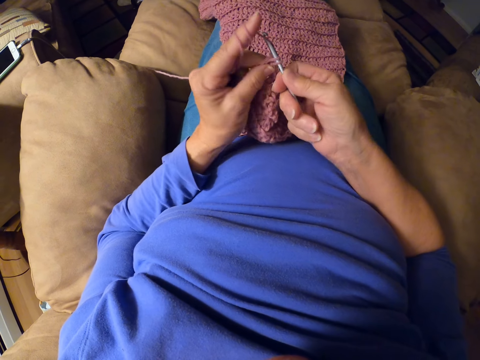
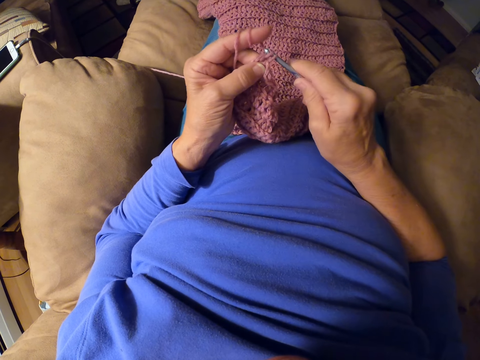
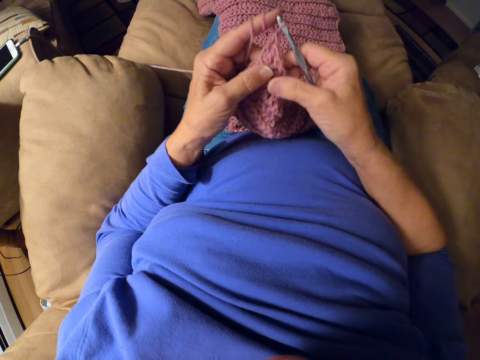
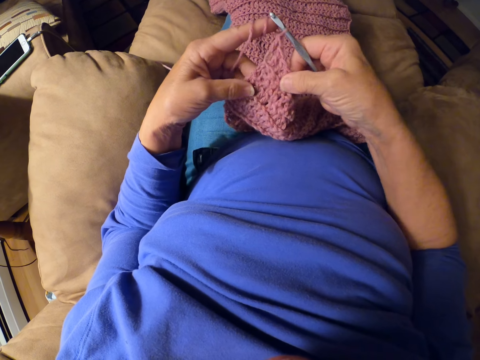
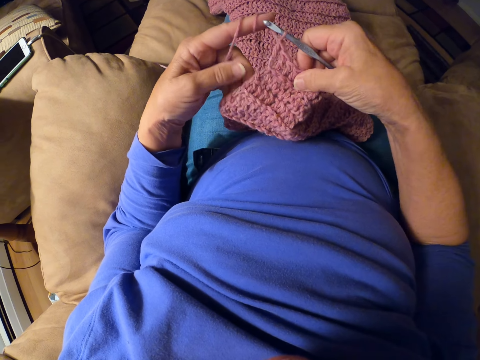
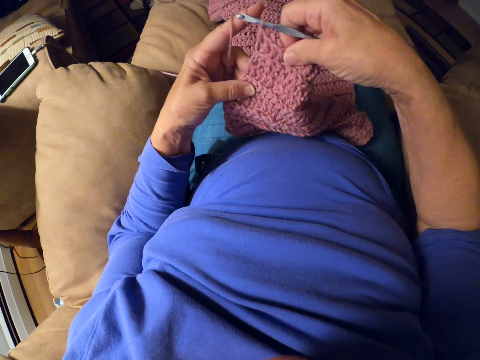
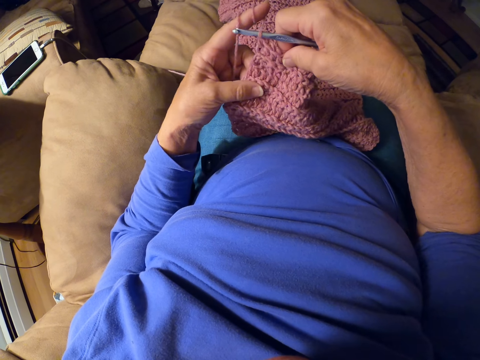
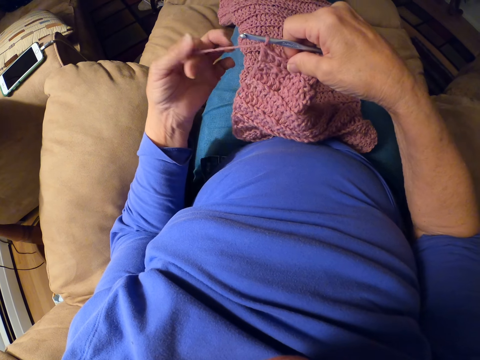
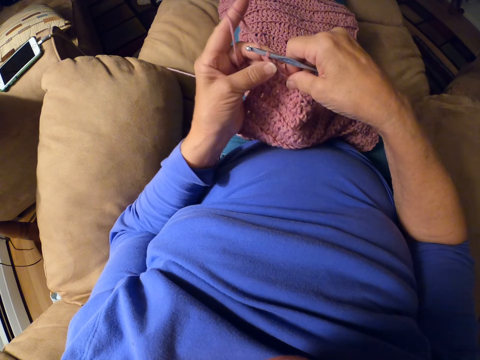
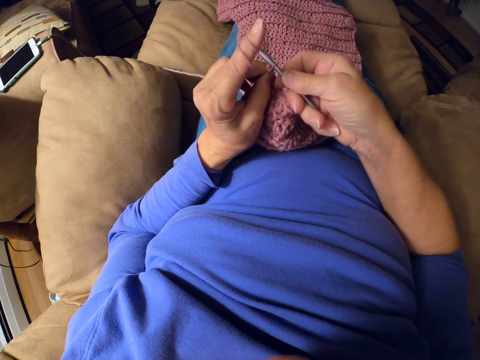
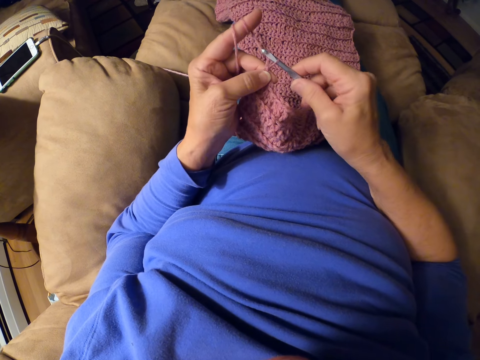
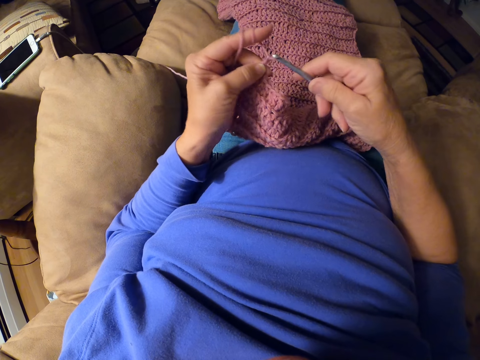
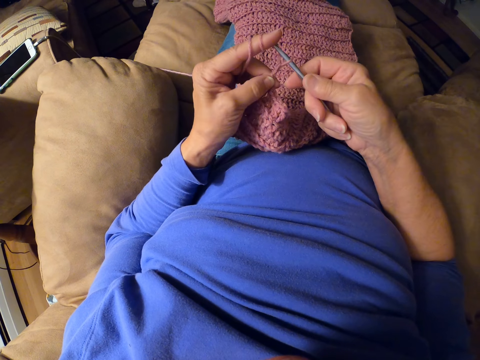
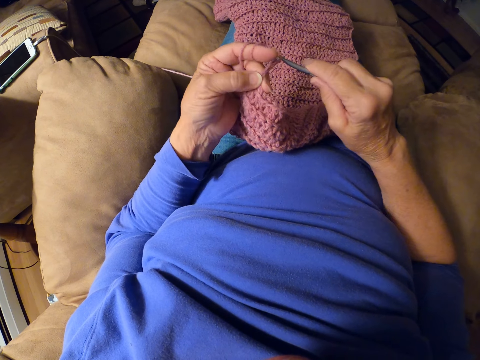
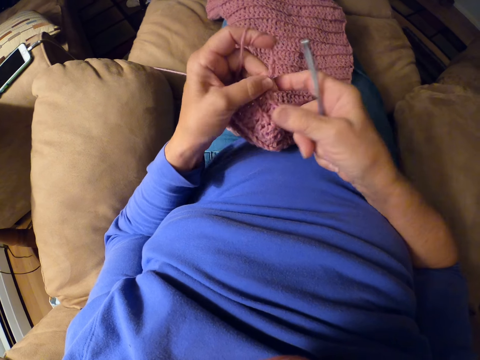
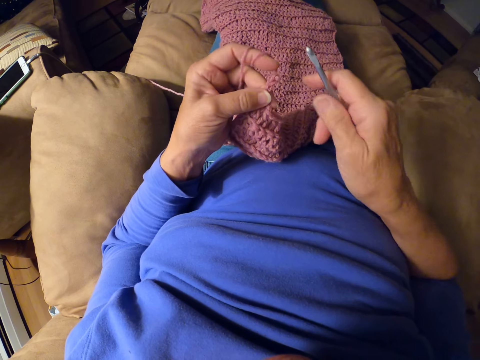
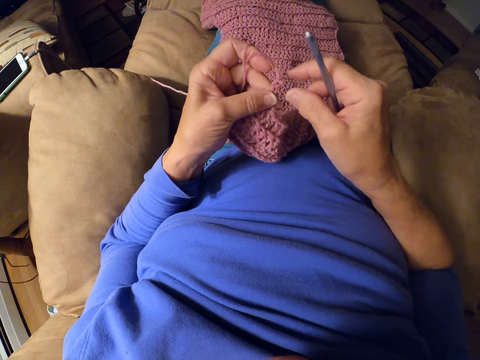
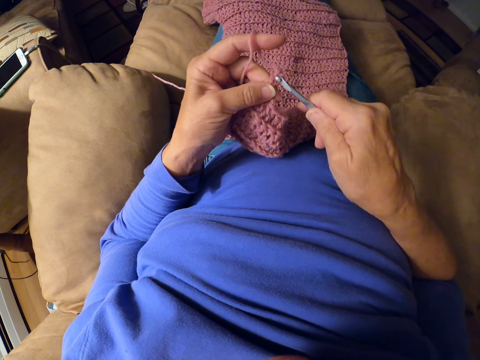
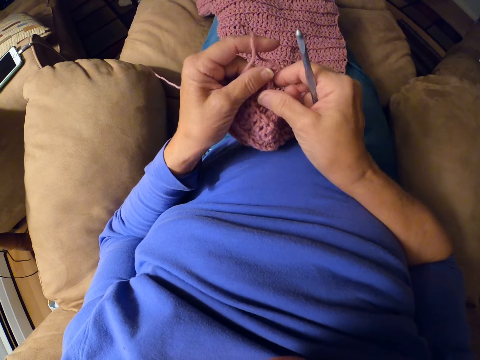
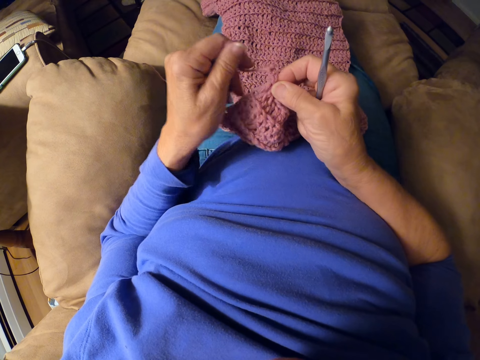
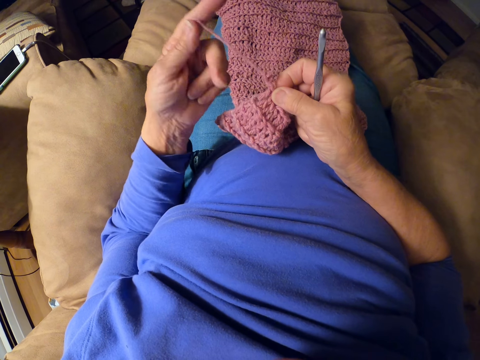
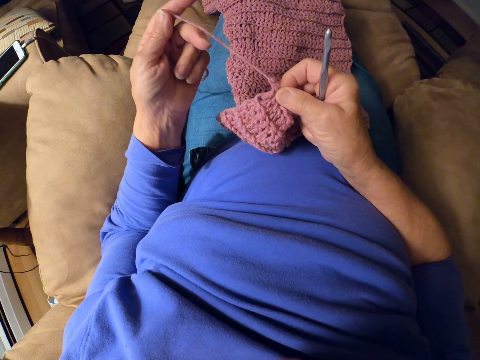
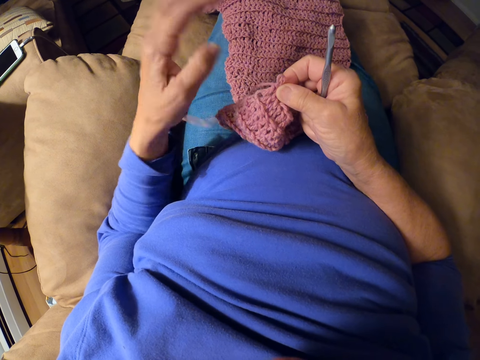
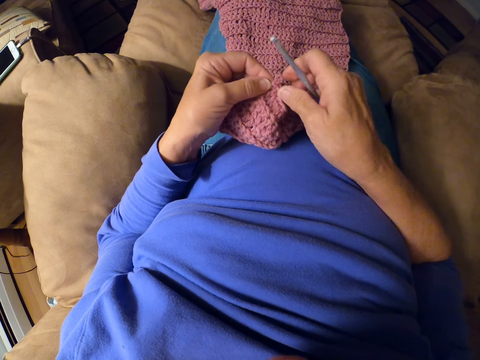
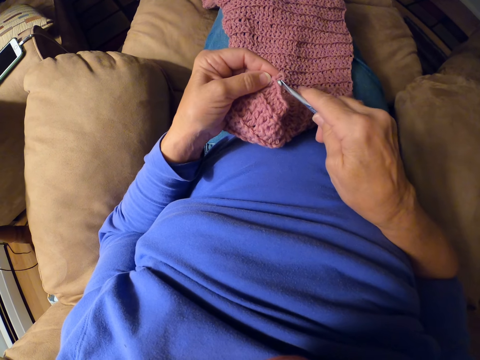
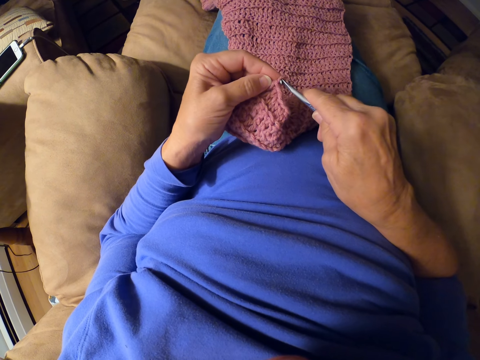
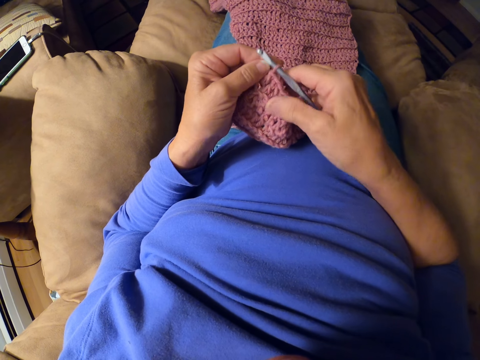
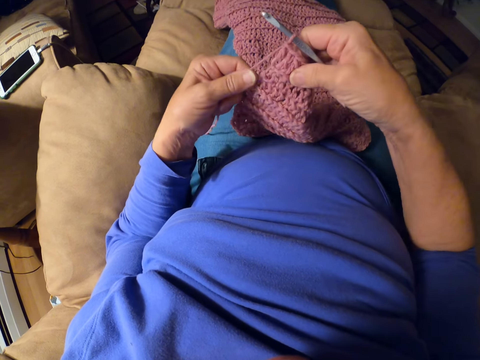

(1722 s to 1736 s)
The camera wearer checks the fabric. She straightens the sweater fabric. She rolls yarn around her finger. She crochets with the crochet hook. She holds the crochet hook with her hand. She pulls the yarn. She inserts the crochet hook in the sweater fabric.

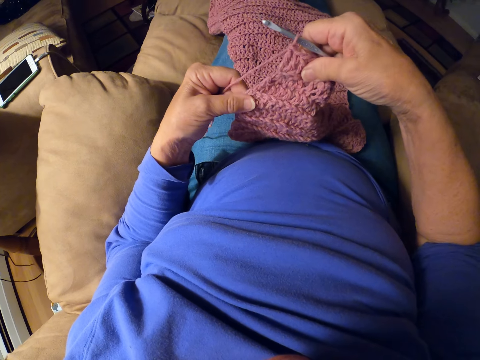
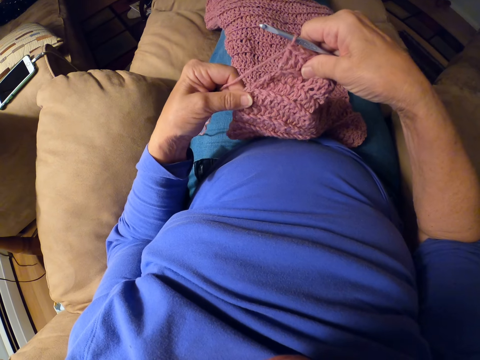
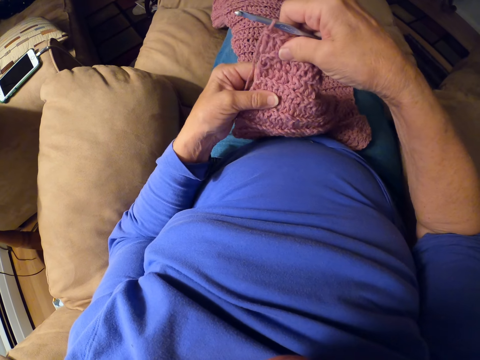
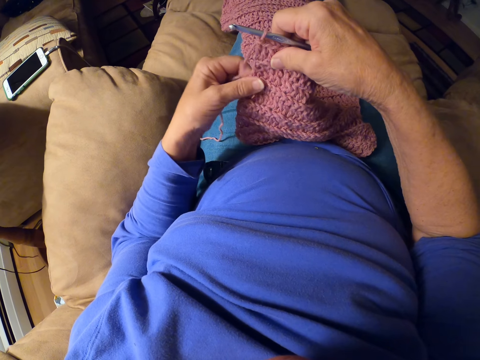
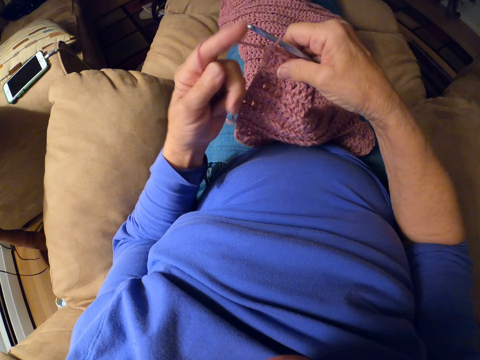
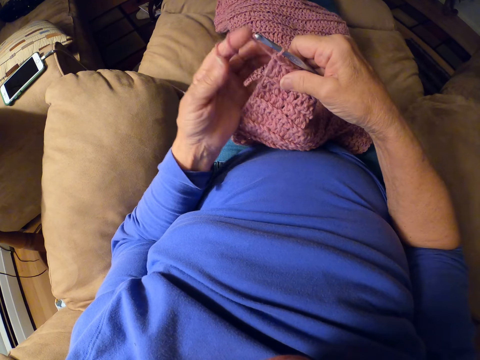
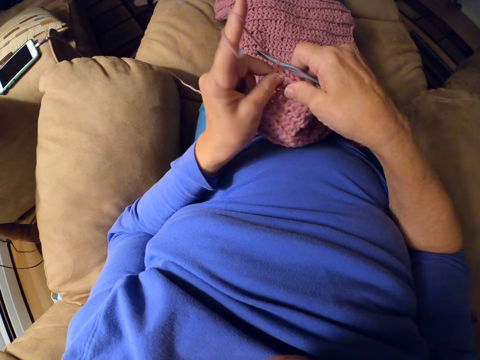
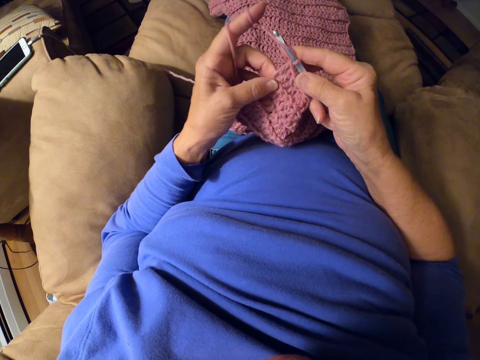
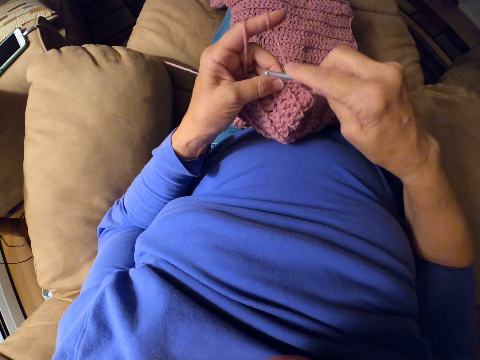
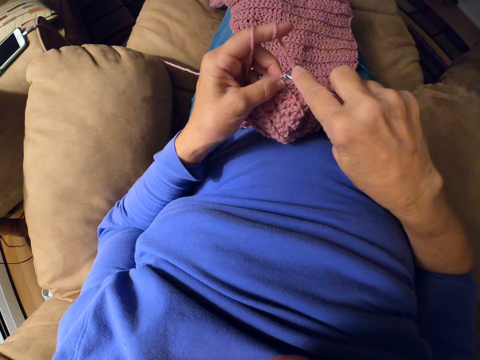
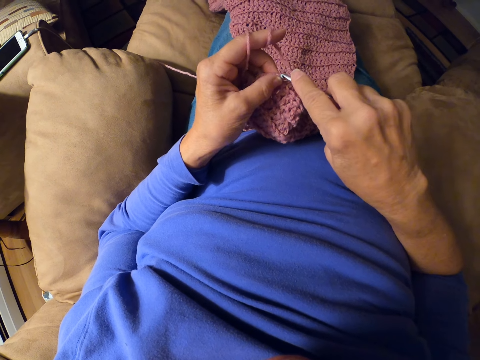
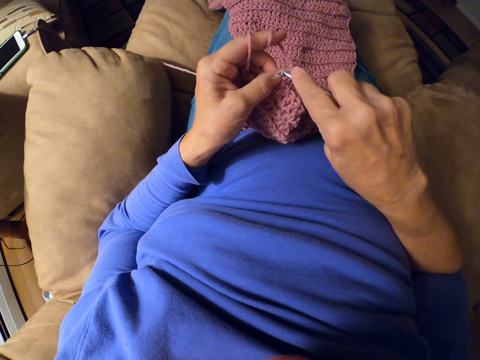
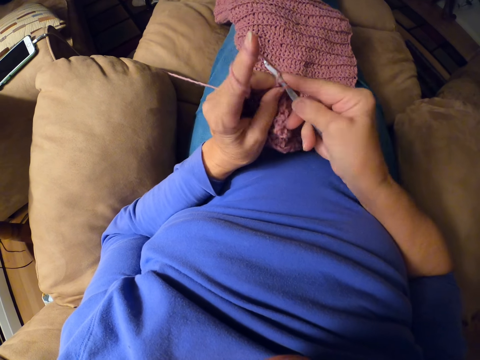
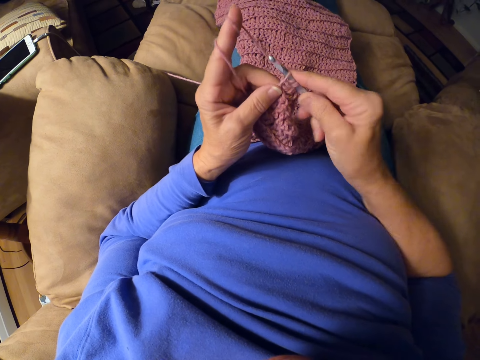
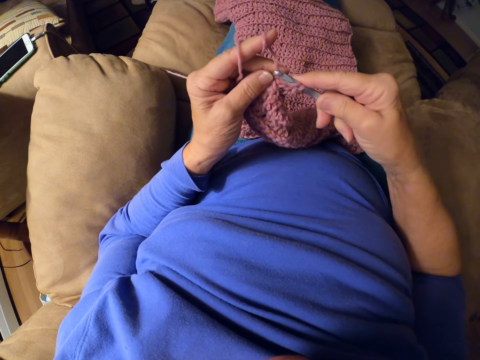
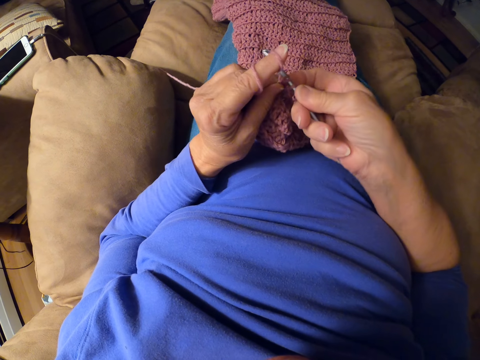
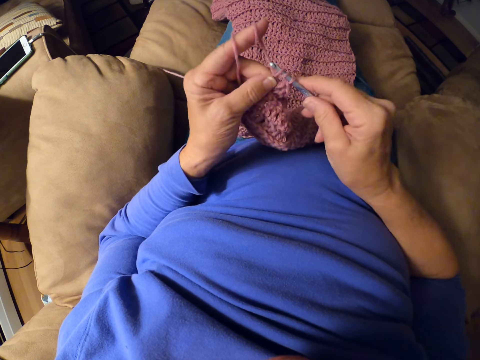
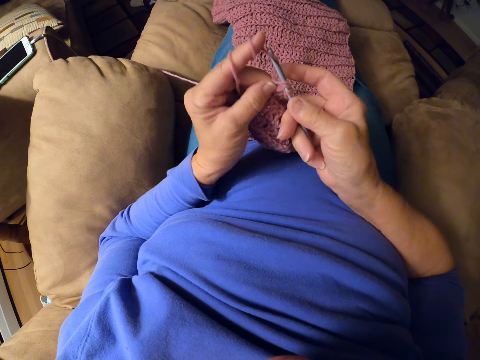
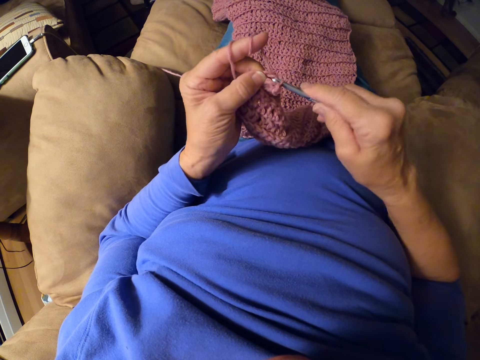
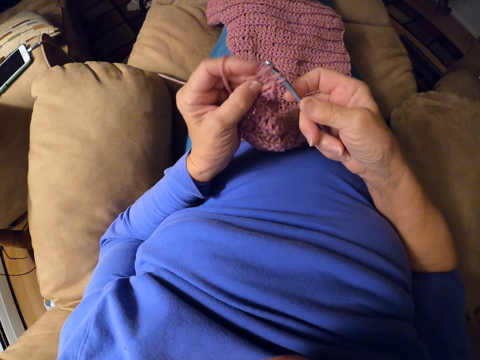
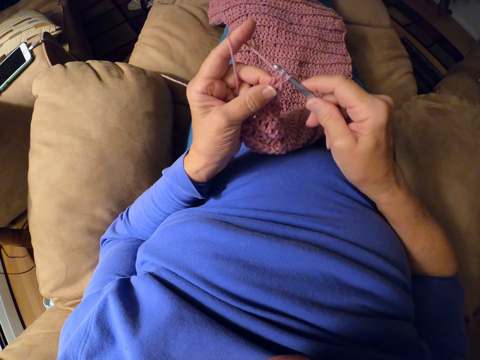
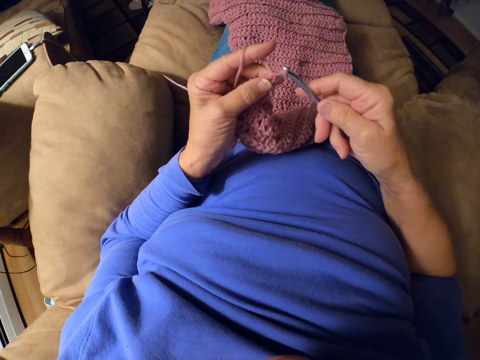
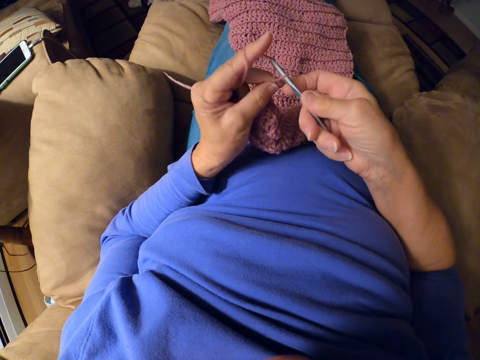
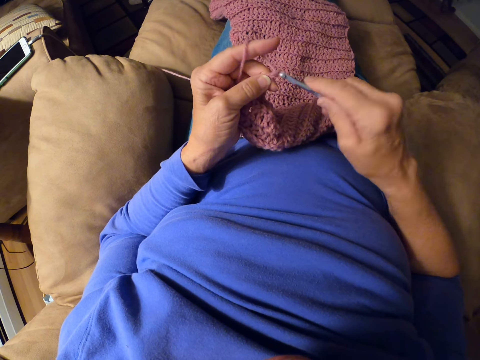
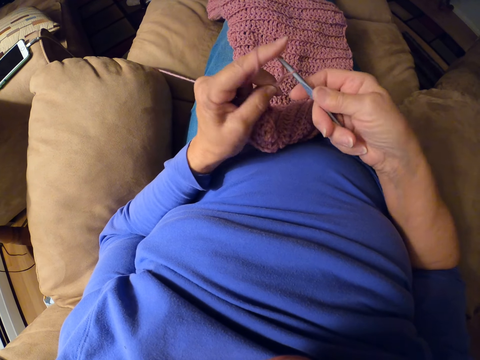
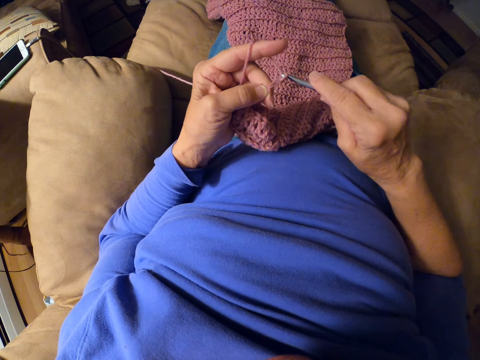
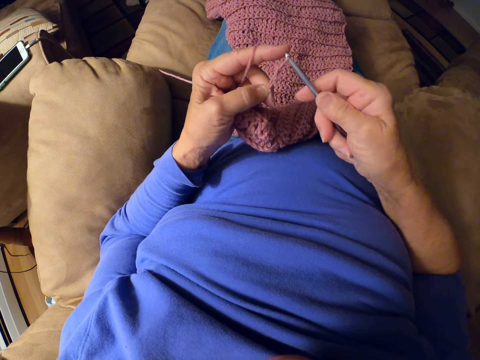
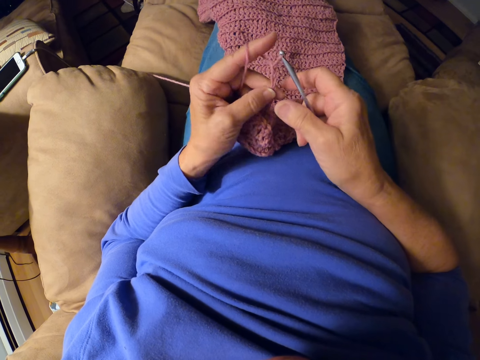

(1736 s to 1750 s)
The camera wearer checks the fabric. She straightens the sweater fabric. She rolls yarn around her finger. She crochets with the crochet hook.
